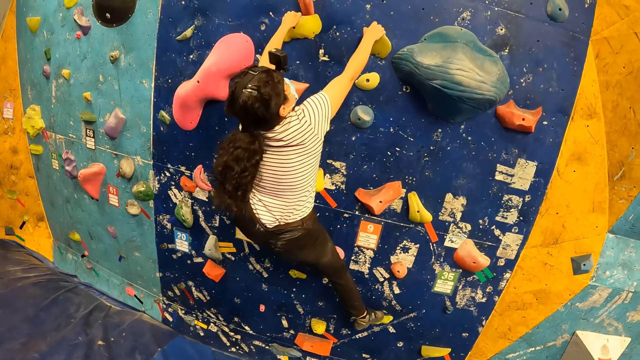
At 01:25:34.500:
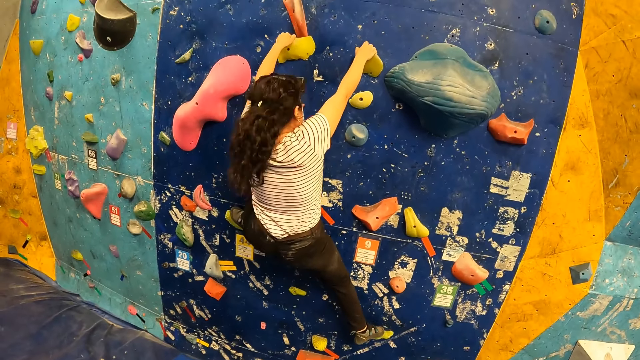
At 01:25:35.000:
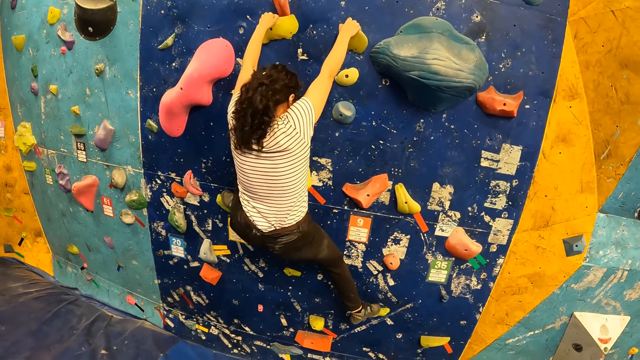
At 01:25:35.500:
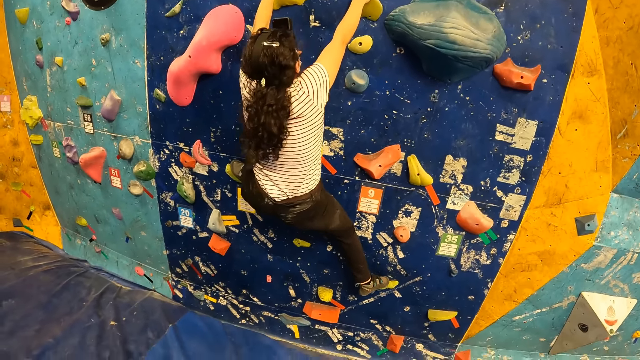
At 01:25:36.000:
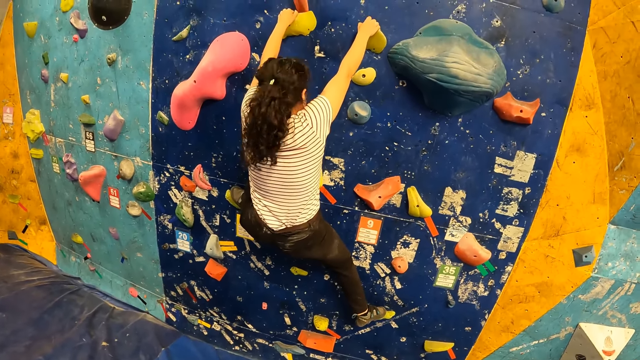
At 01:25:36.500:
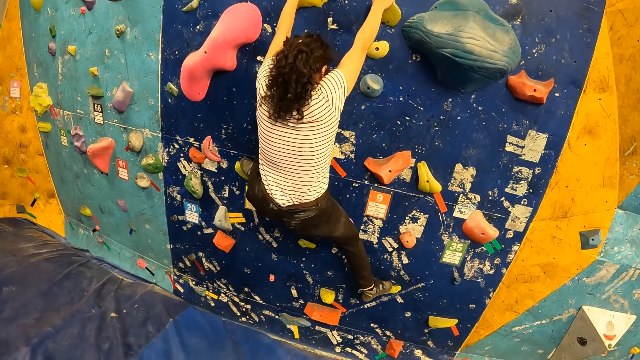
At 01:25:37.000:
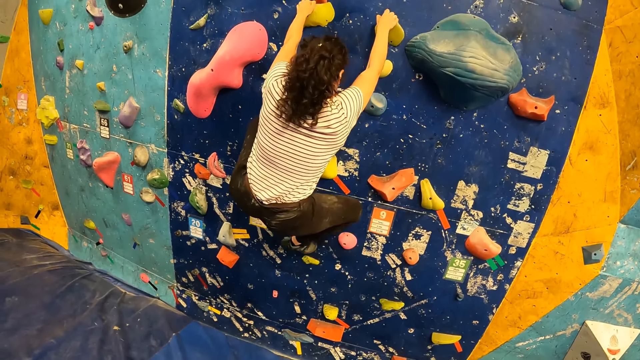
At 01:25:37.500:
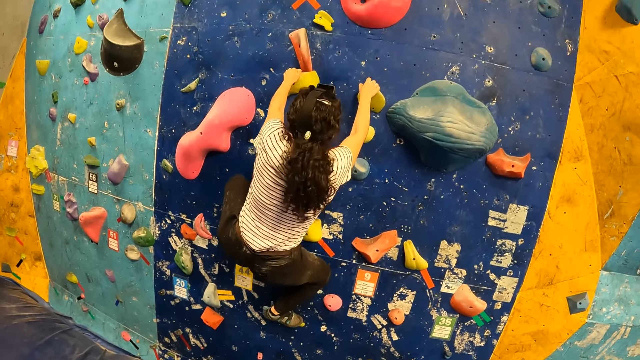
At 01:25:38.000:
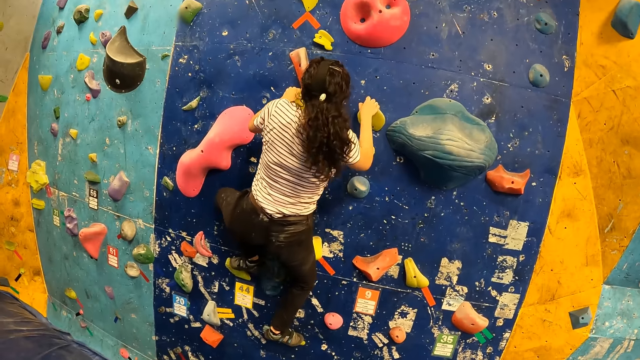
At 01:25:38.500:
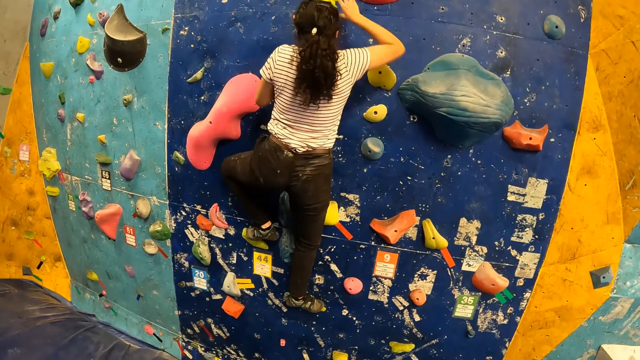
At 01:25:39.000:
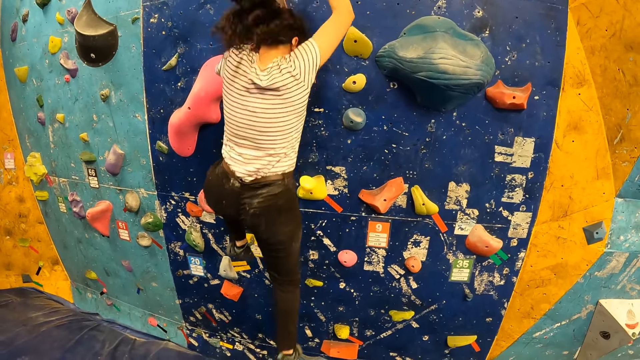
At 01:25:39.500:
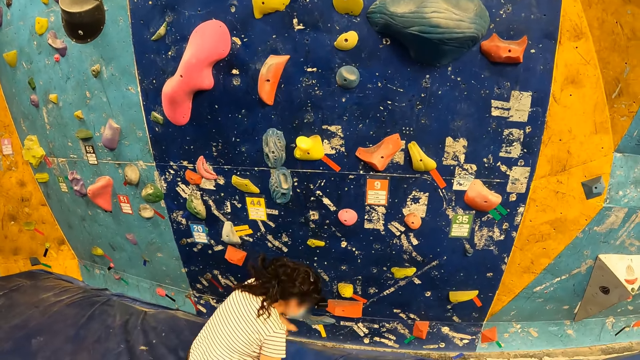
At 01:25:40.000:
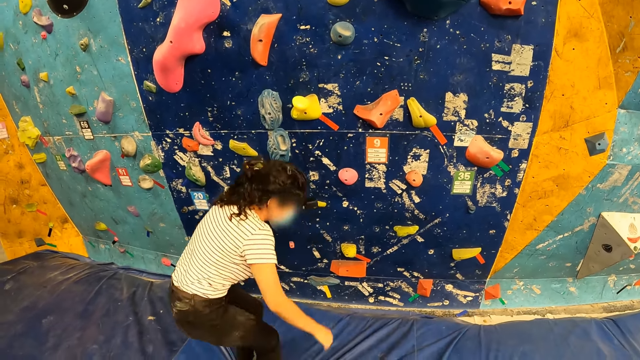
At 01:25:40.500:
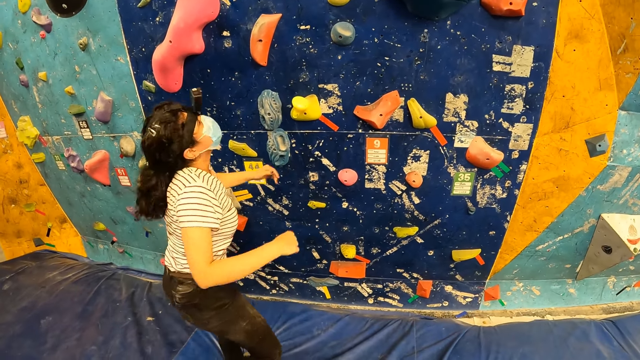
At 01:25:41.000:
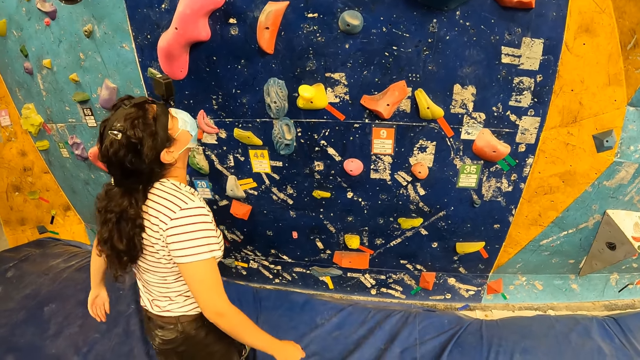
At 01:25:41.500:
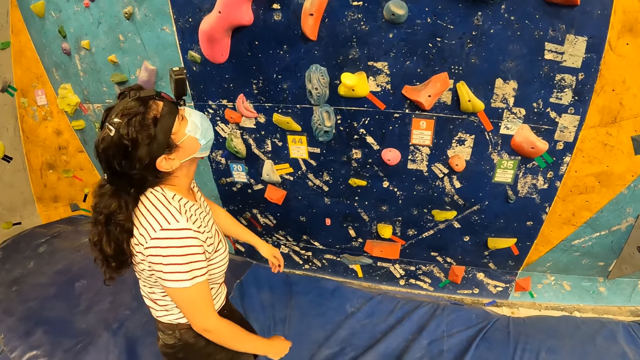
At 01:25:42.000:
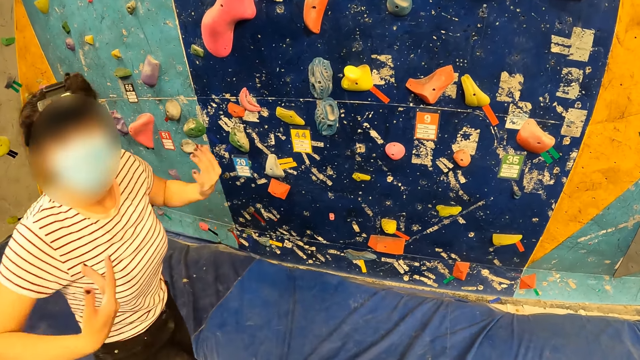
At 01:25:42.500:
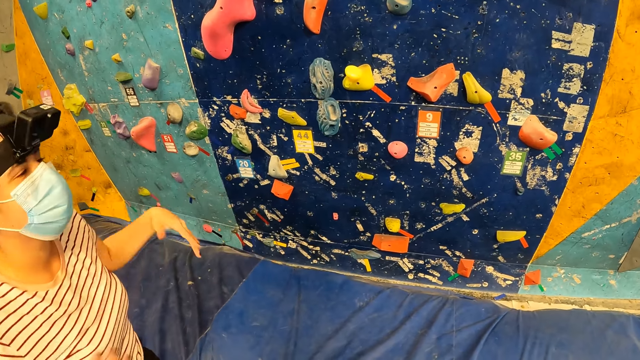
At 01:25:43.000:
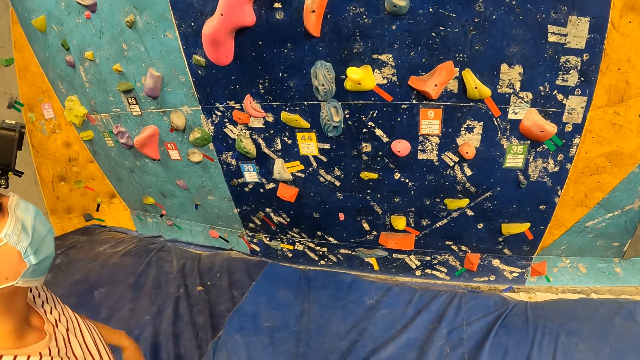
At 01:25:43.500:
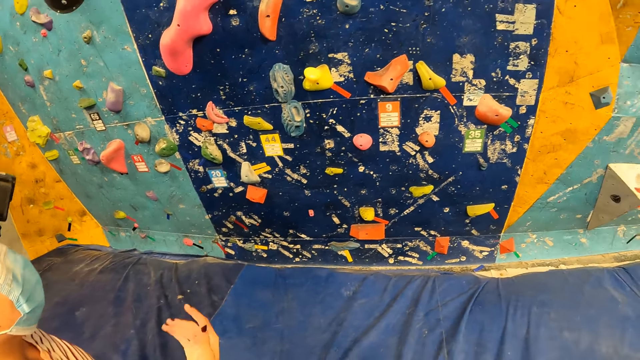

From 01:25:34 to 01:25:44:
The woman jumps down from the bouldering wall. The woman shakes her hands.

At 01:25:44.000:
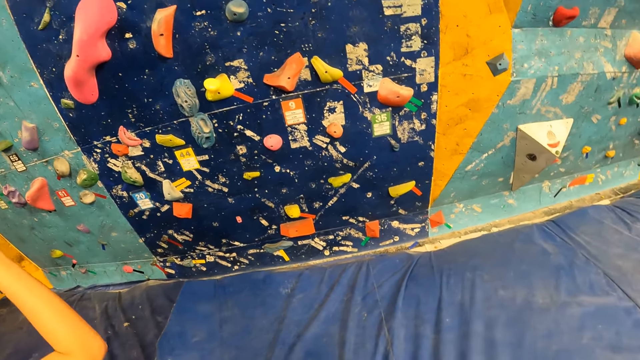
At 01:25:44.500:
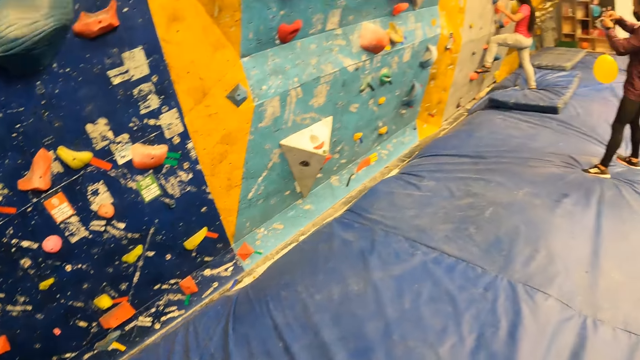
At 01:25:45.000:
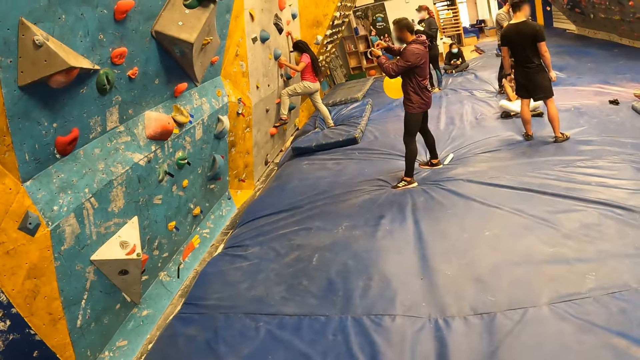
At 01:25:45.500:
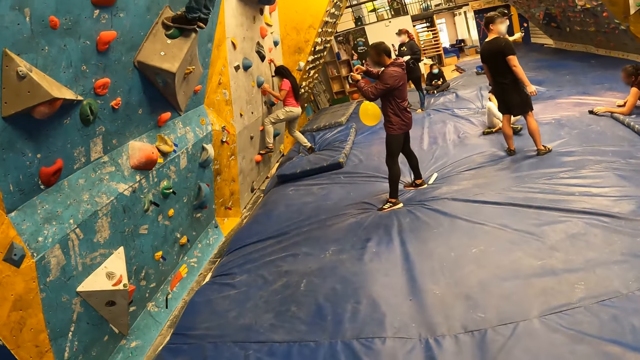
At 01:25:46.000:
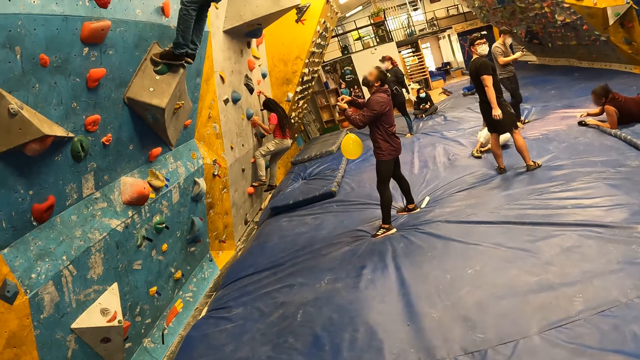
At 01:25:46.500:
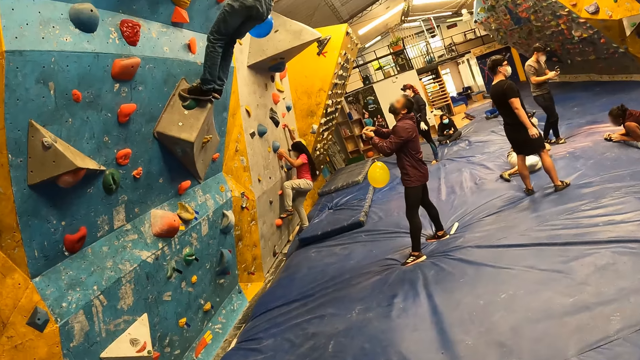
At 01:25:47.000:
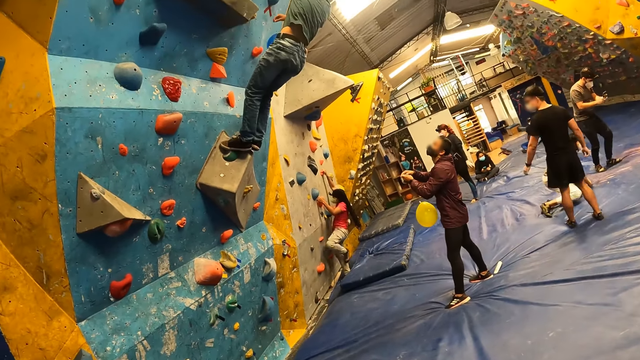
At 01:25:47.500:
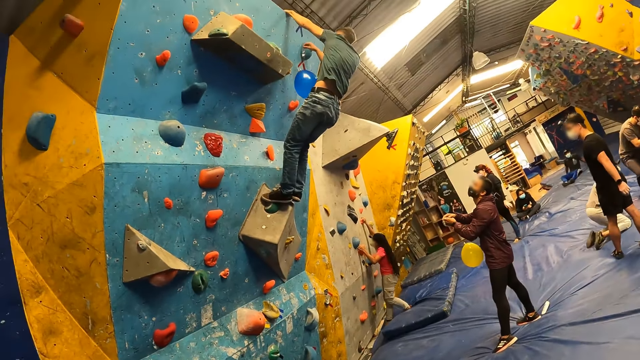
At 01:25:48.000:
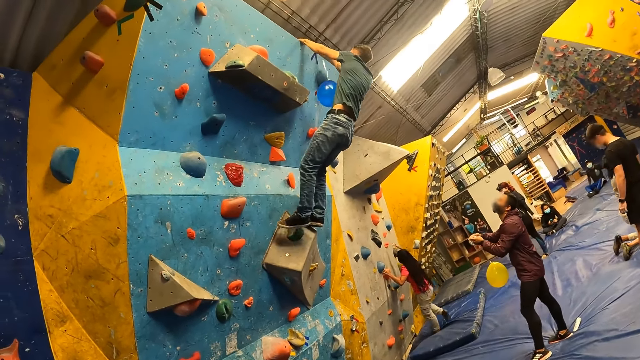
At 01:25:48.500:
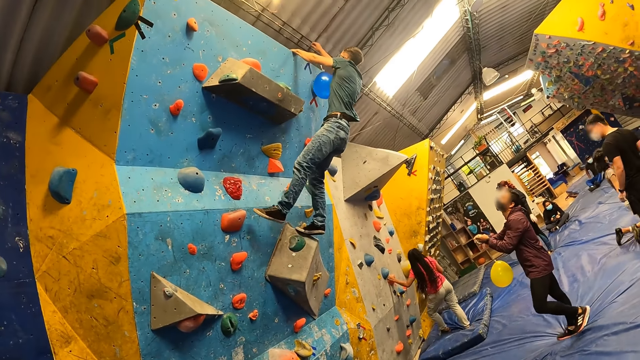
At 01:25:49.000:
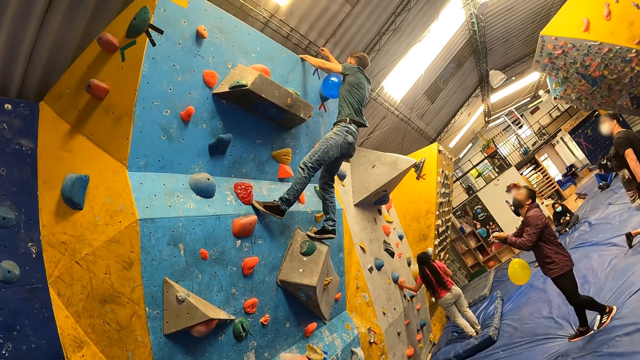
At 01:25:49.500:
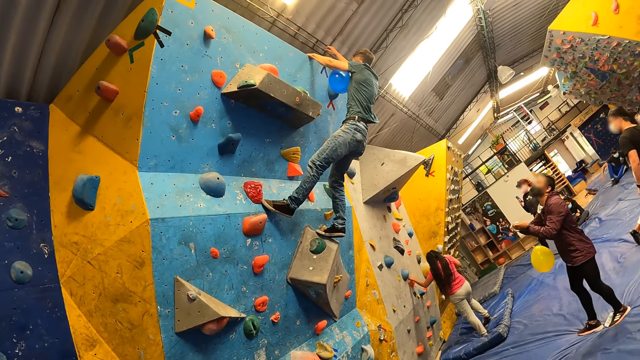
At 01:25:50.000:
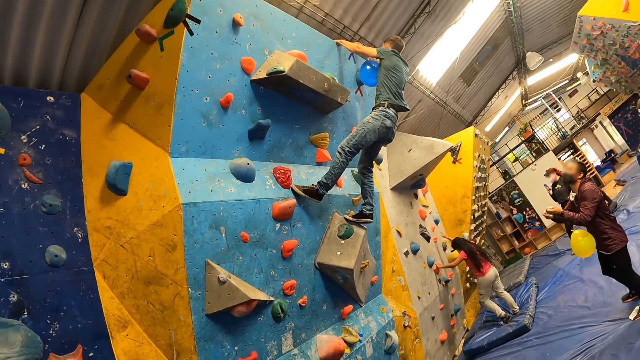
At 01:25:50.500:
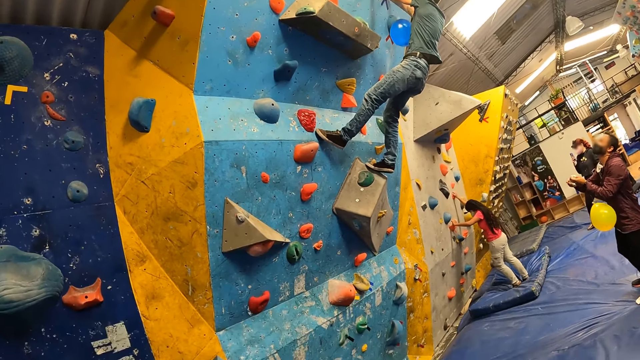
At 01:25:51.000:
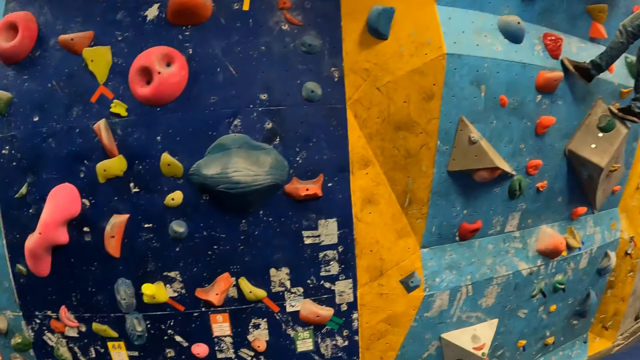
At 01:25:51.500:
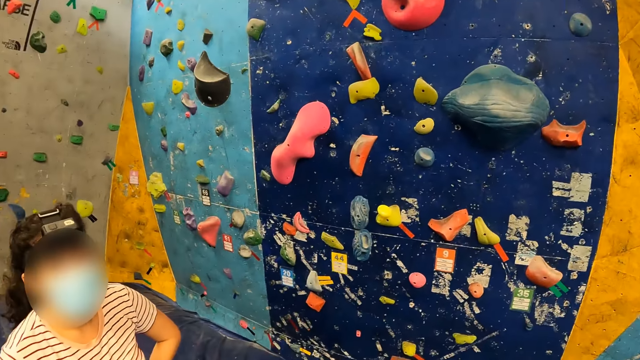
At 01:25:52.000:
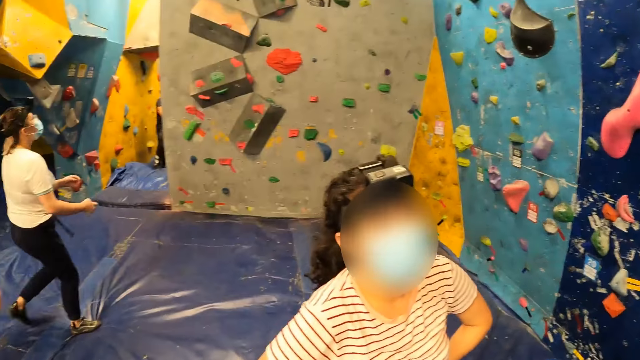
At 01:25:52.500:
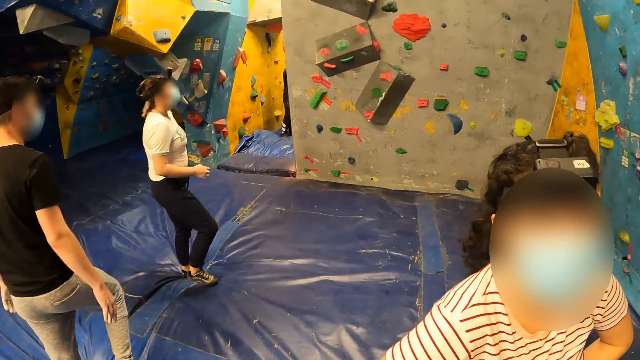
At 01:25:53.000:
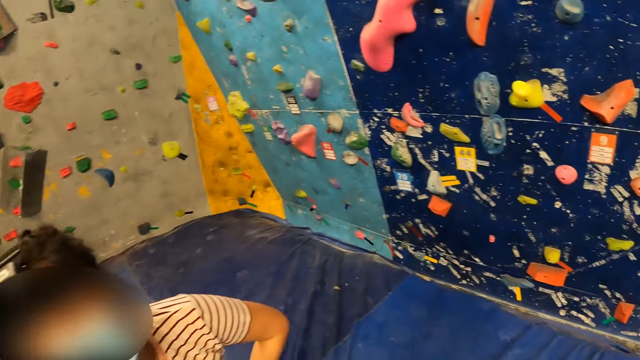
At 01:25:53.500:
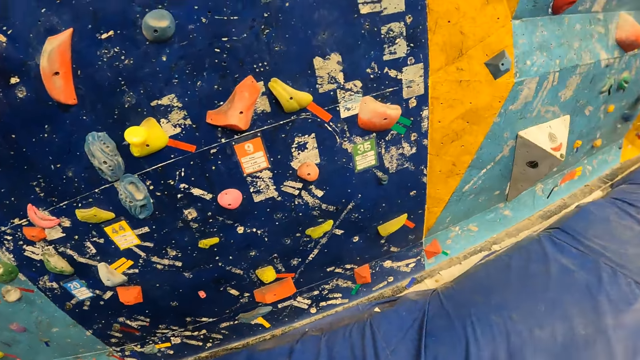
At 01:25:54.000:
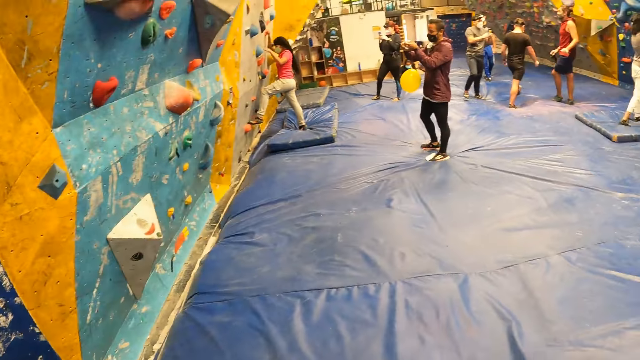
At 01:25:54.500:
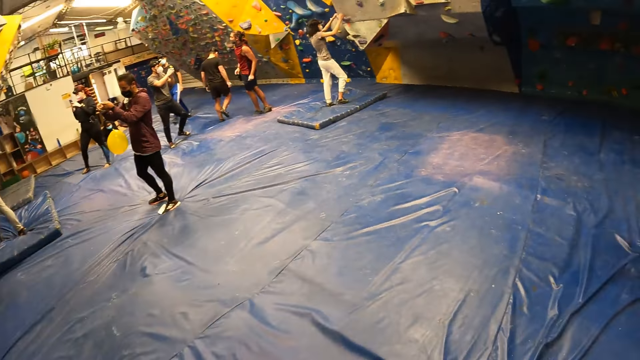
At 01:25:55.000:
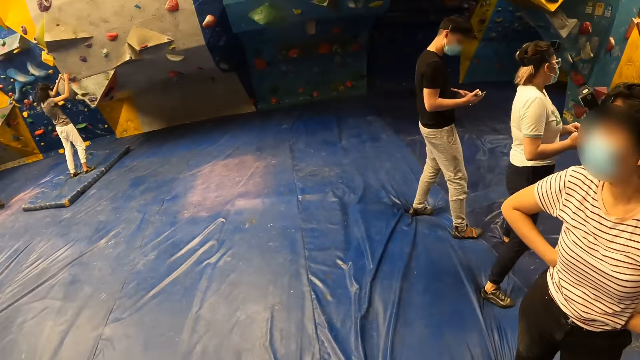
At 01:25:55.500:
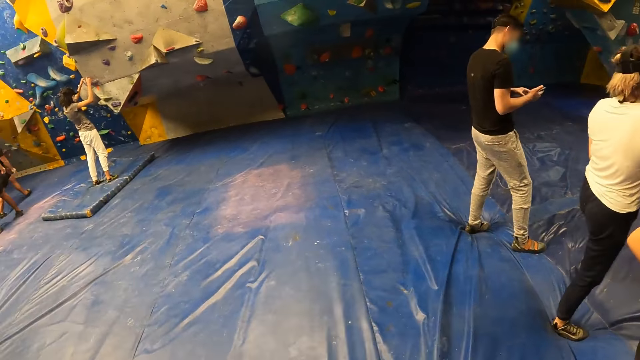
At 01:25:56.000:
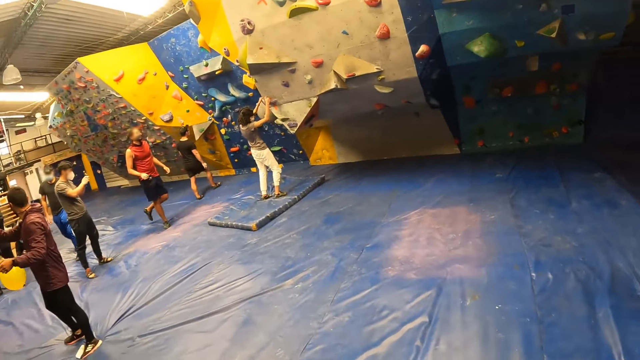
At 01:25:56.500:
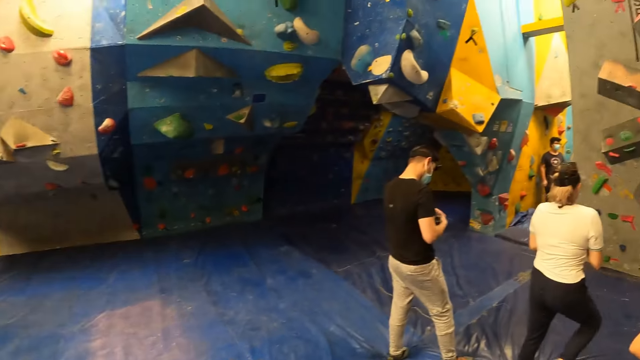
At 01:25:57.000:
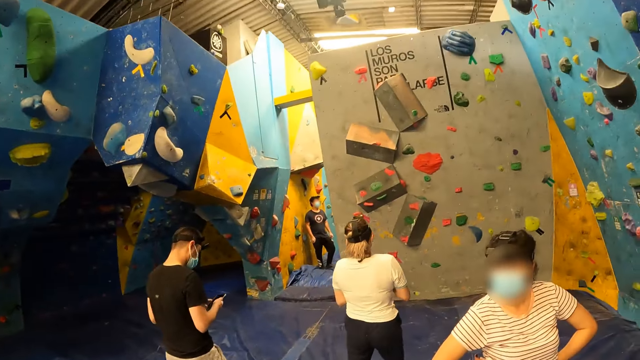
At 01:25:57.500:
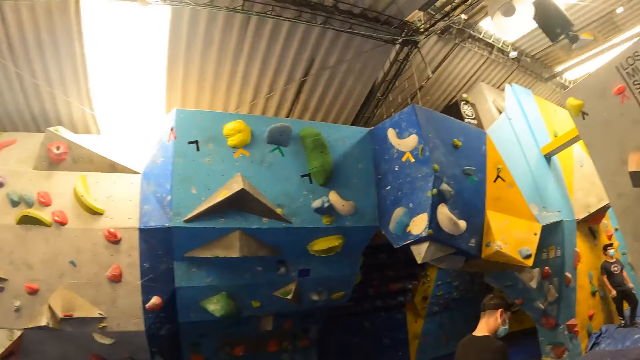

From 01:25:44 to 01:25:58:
A woman climbs the bouldering wall. A man climbs the bouldering wall. The woman climbs down the bouldering wall. The camera wearer looks around the rock climbing wall. Another woman looks around the climbing wall. The camera wearer looks around the rock climbing walls.
